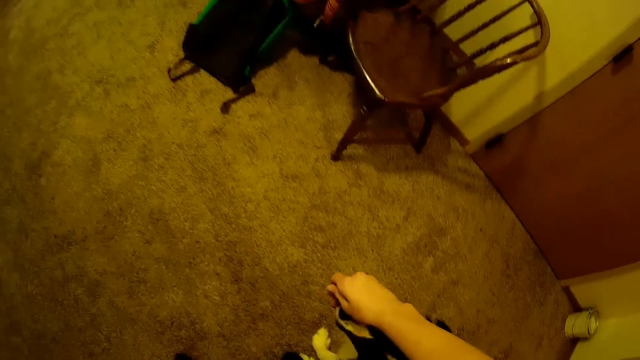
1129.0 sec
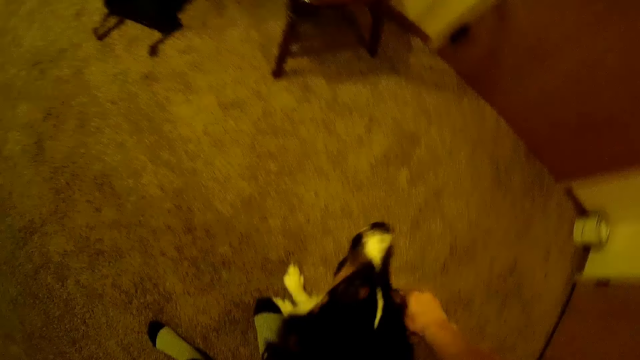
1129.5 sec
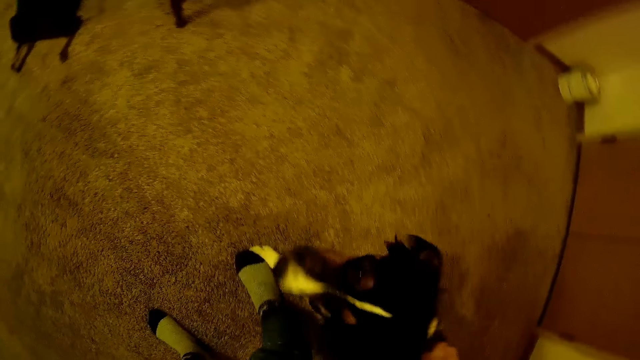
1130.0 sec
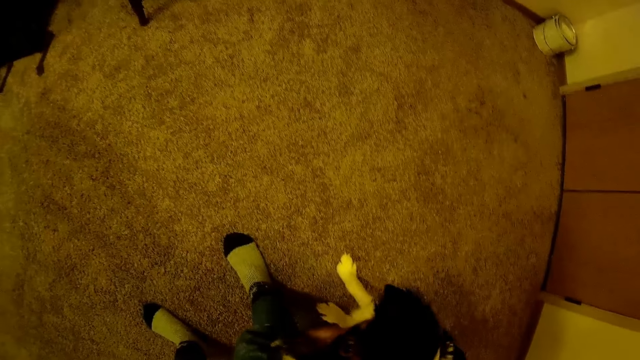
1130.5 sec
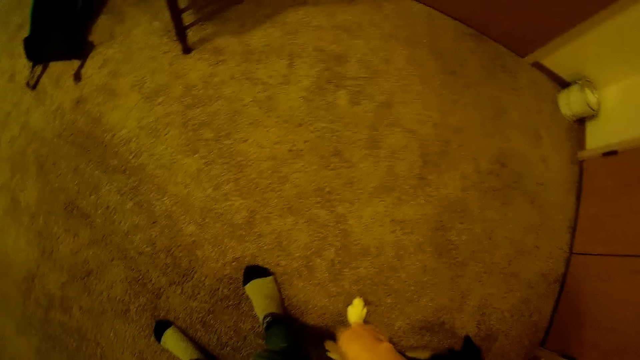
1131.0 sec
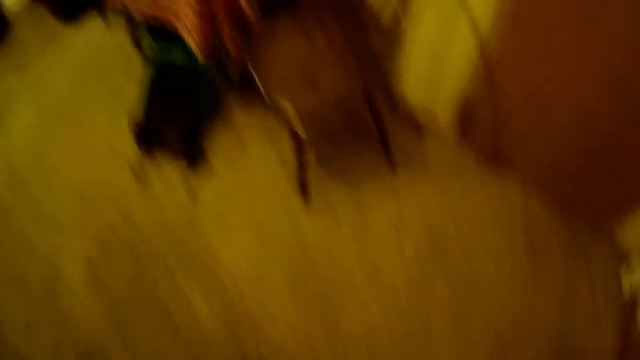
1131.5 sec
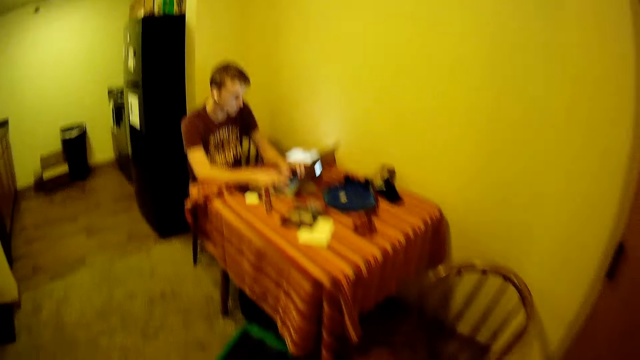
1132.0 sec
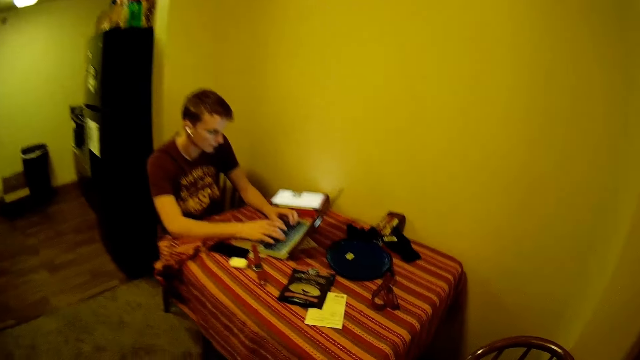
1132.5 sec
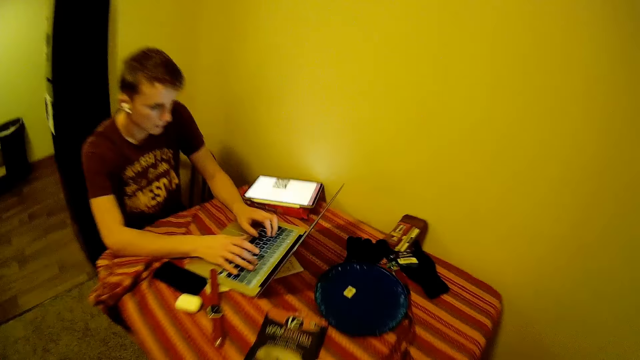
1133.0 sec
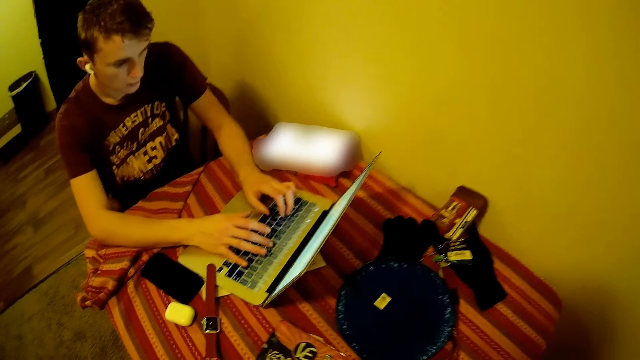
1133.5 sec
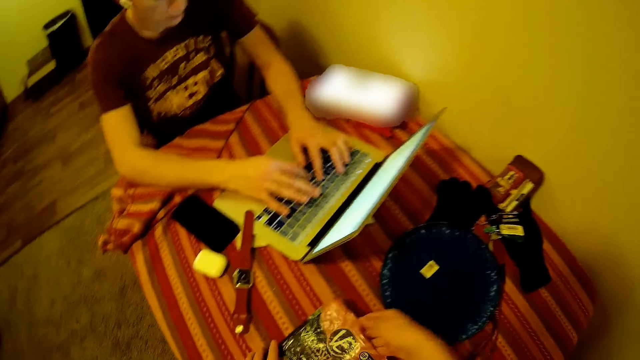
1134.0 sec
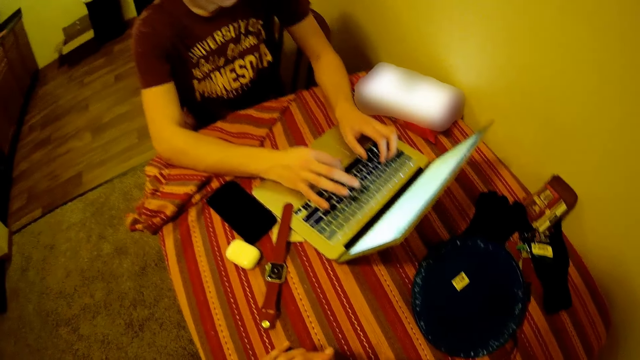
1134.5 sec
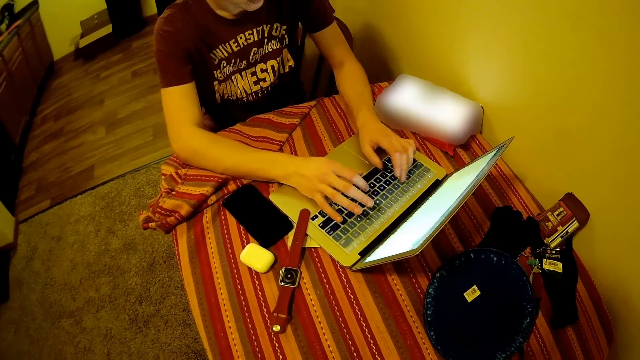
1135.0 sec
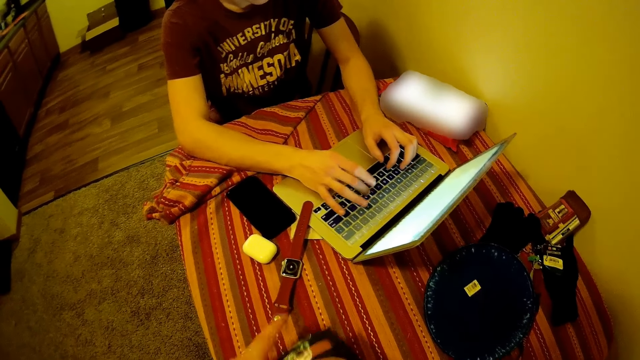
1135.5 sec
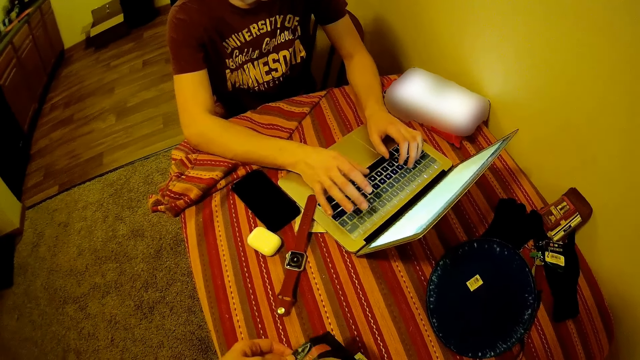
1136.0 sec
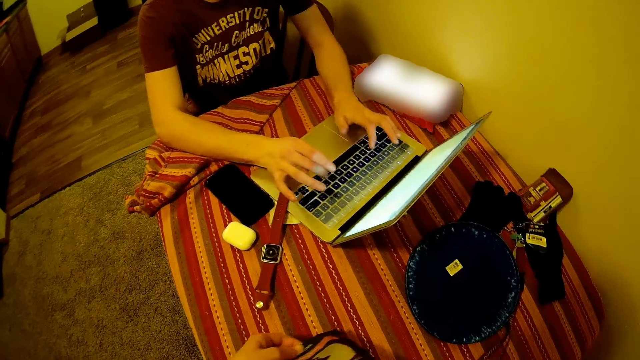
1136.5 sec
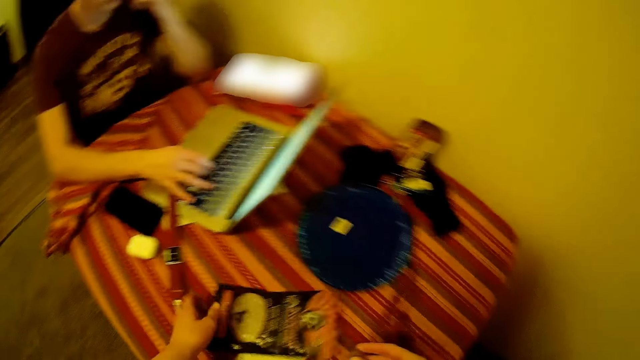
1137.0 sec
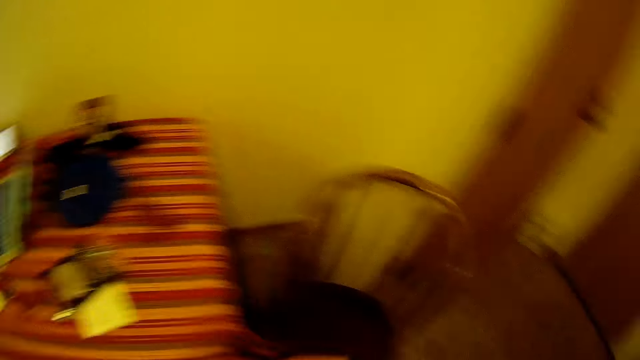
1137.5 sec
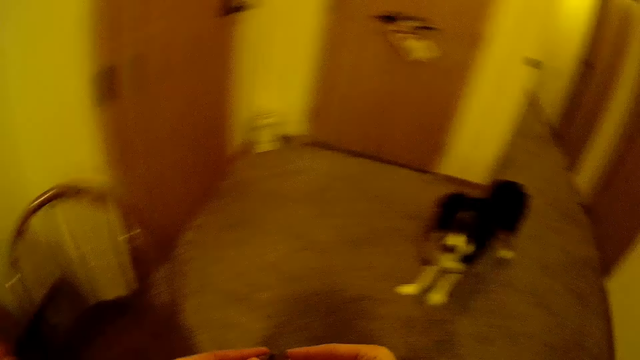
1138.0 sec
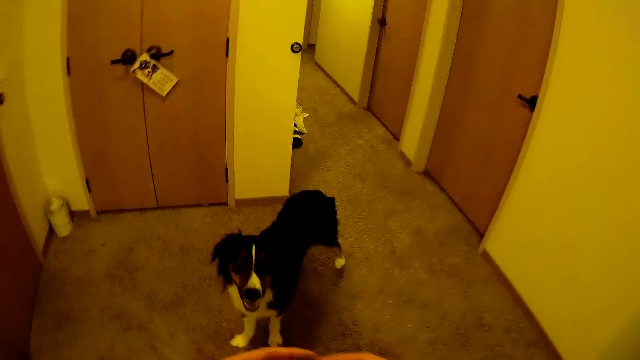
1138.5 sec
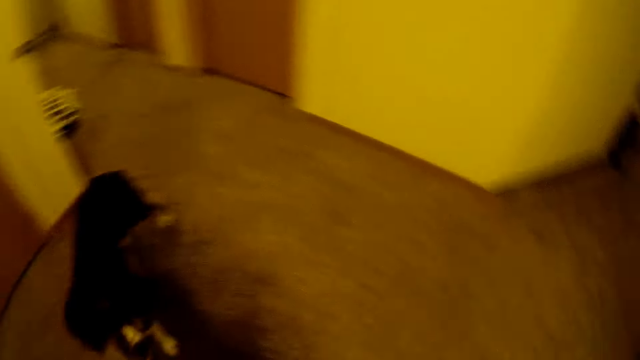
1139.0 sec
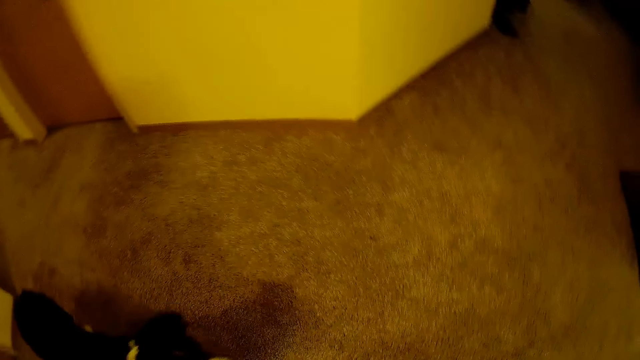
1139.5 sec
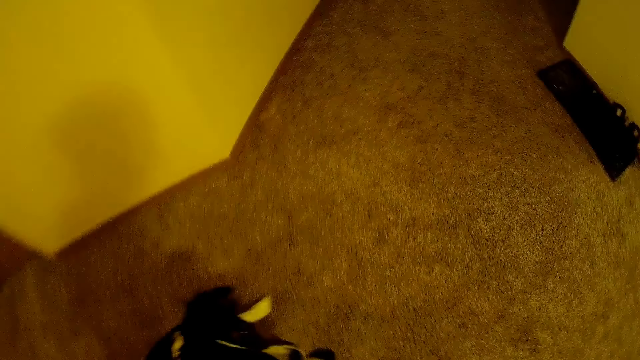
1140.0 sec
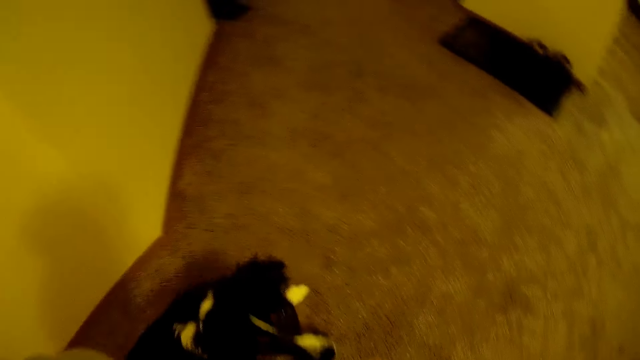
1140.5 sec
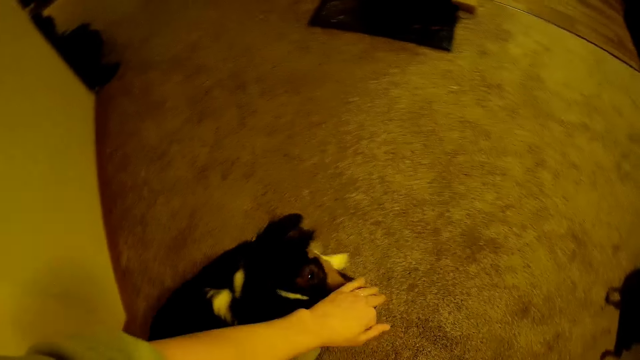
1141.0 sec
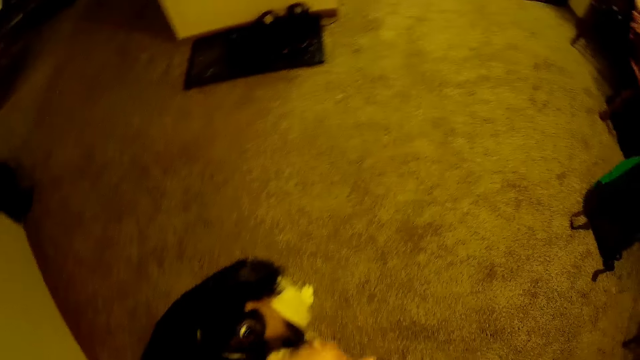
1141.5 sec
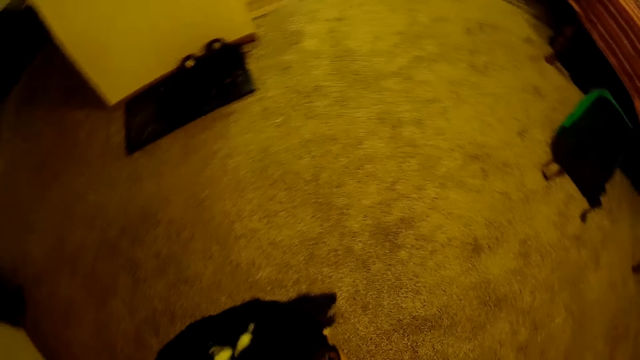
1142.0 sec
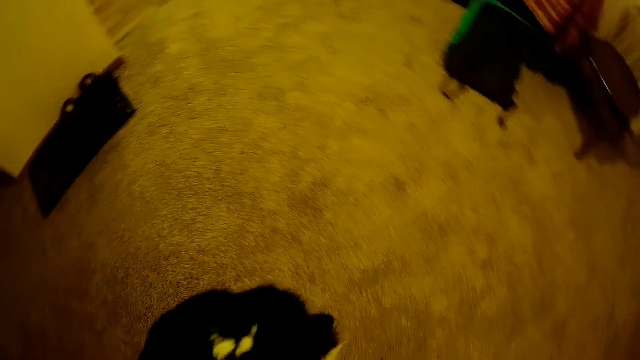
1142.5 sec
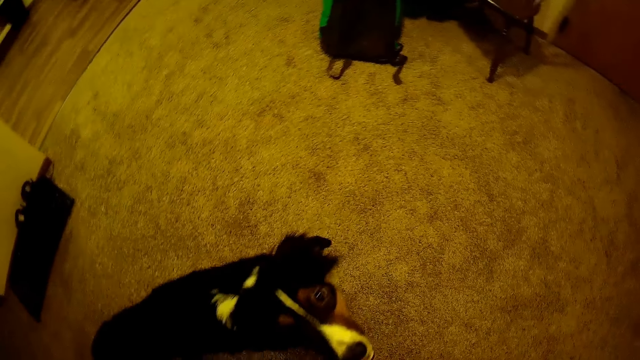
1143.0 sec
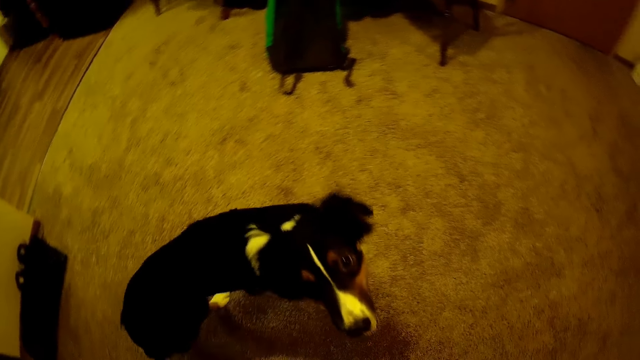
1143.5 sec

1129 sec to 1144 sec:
The camera wearer walks close to a dining table. A person types on the laptop on the table. The camera wearer picks up a dog chip from a pack of chips on the dining table with both hands. She holds a paper. She drops the pack of dog chips on the dining table with her left hand. She walks away from the dining table. She walks to the dog. She plays with the dog. She feeds the dog with her left hand.

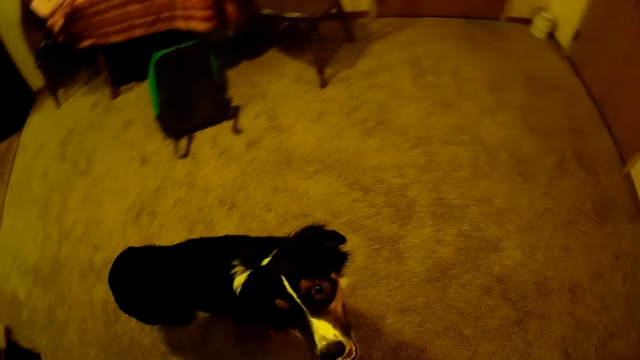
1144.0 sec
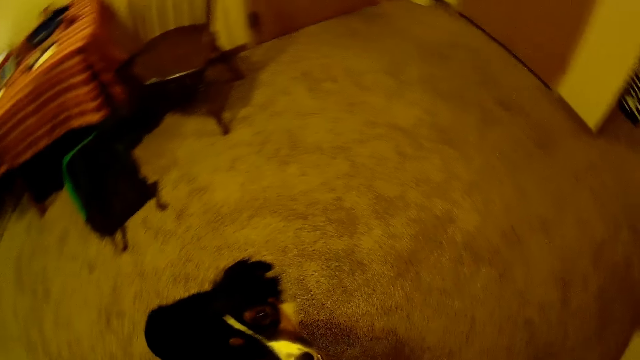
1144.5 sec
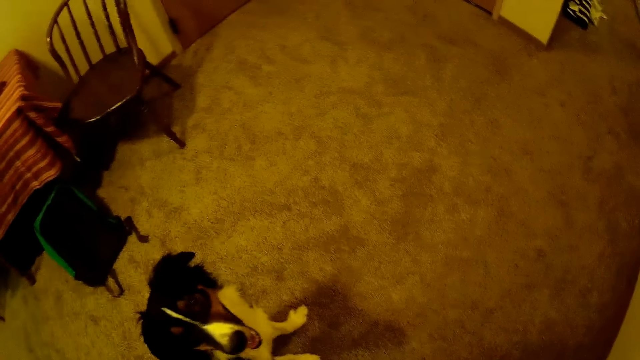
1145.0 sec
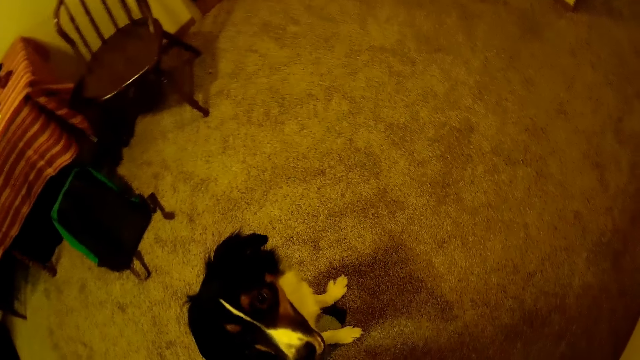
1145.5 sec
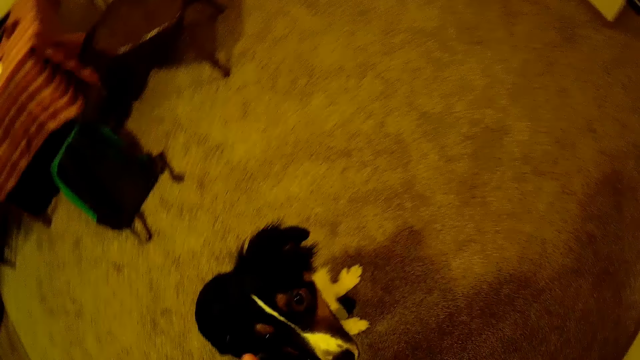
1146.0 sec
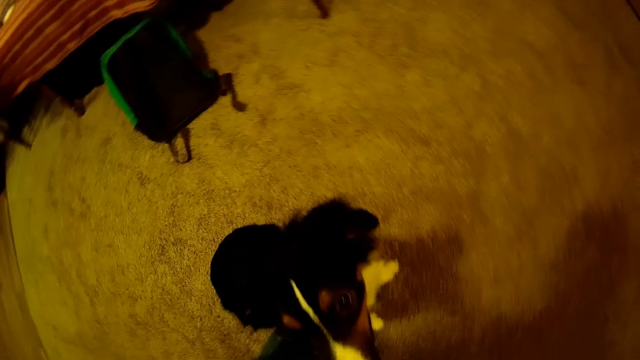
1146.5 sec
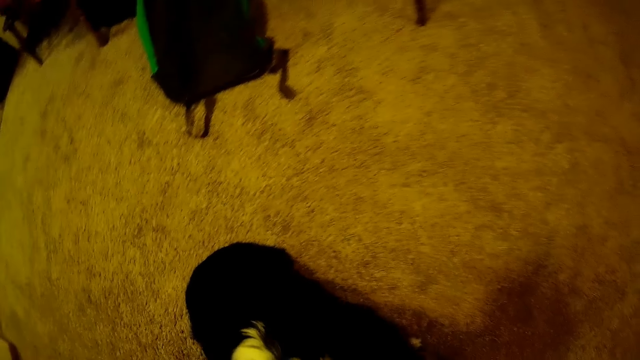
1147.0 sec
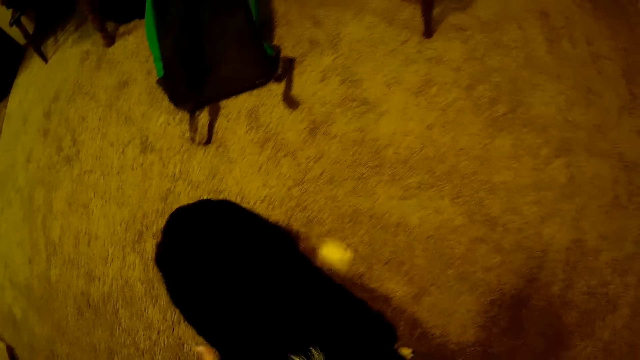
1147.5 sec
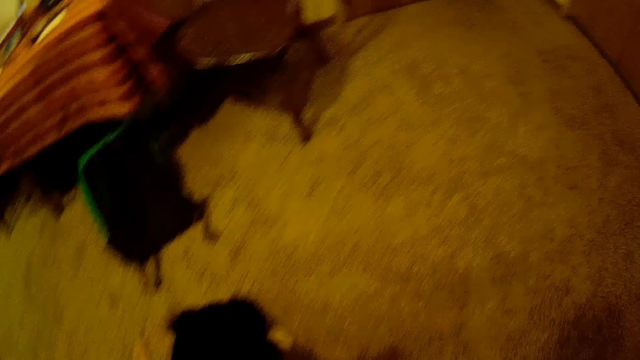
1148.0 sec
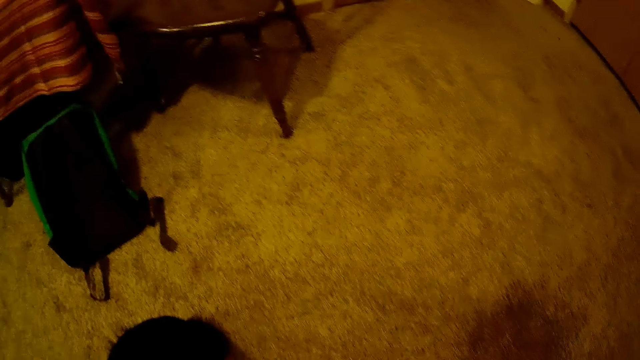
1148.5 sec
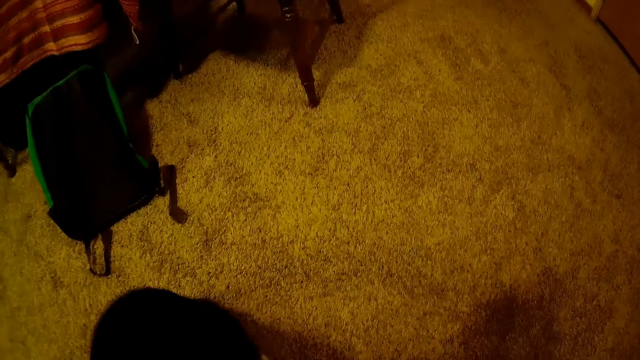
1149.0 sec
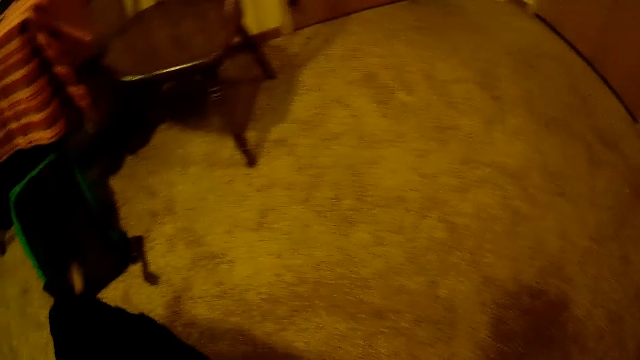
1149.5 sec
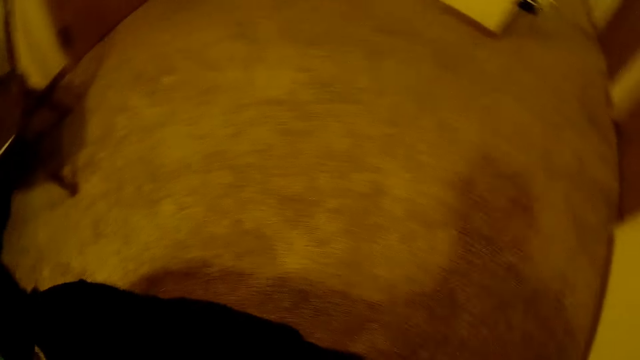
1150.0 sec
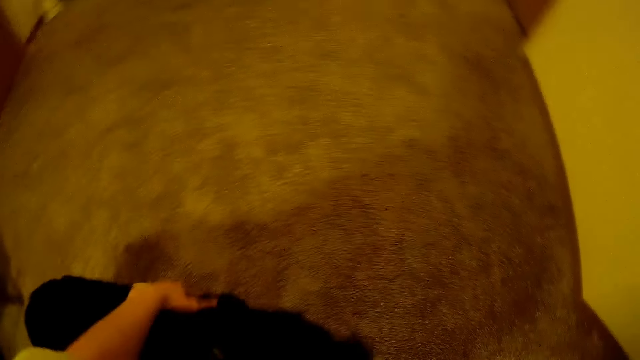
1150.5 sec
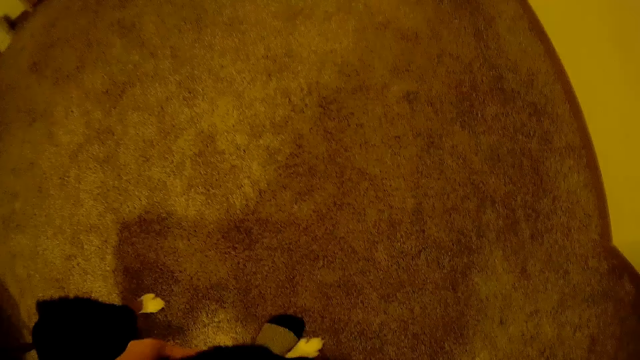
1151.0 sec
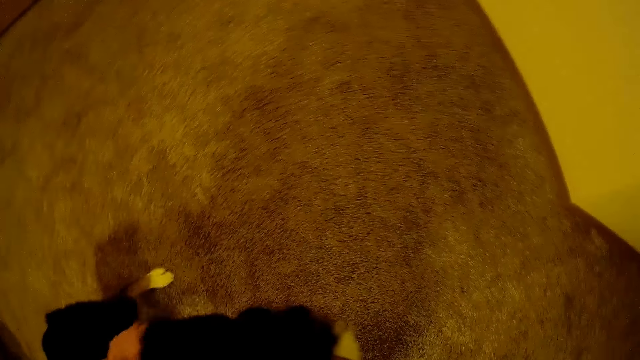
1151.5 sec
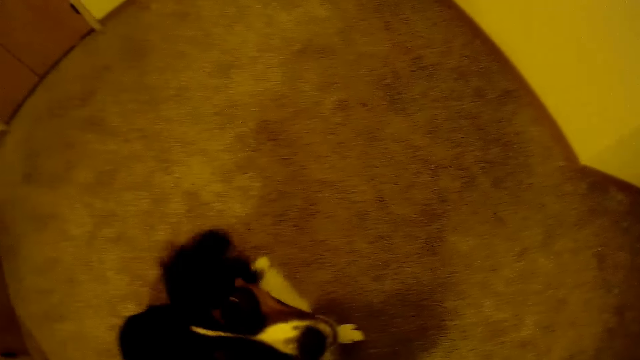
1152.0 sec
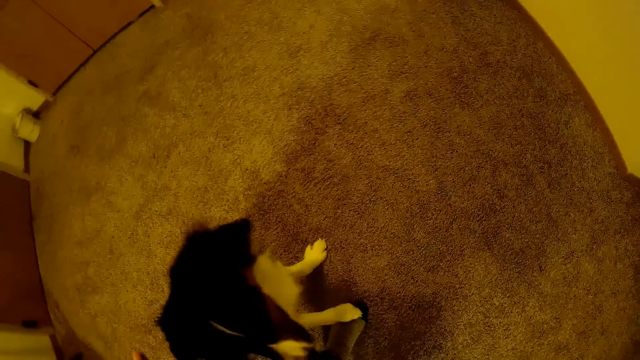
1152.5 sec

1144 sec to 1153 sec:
The camera wearer touches the dog with her left hand.
